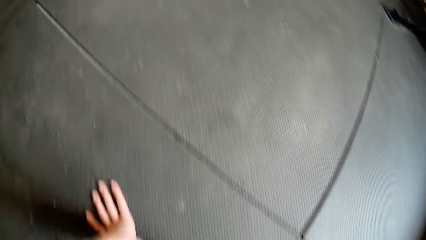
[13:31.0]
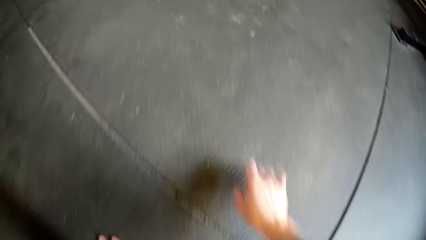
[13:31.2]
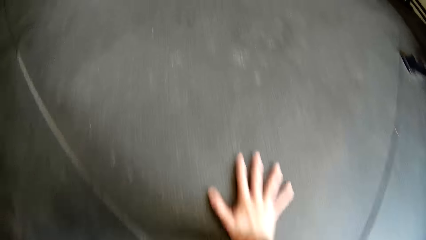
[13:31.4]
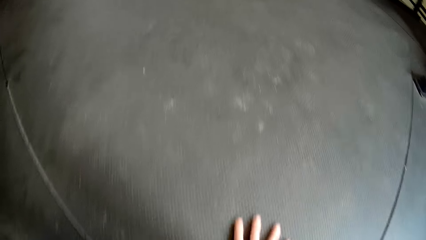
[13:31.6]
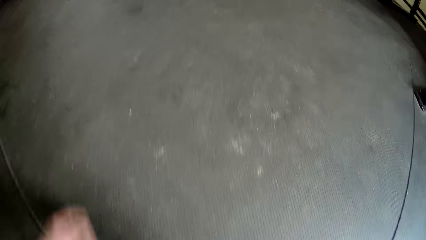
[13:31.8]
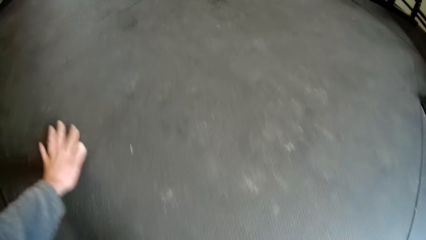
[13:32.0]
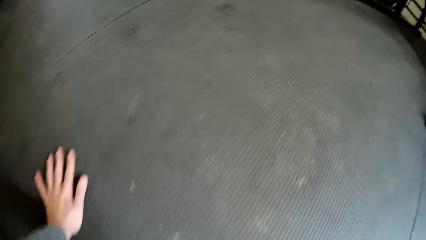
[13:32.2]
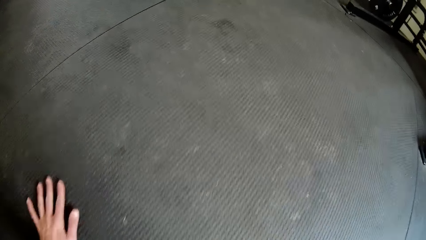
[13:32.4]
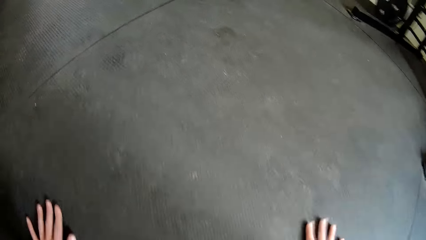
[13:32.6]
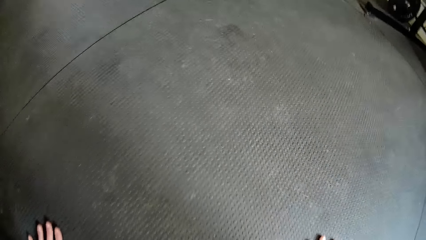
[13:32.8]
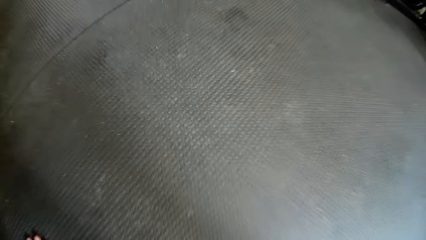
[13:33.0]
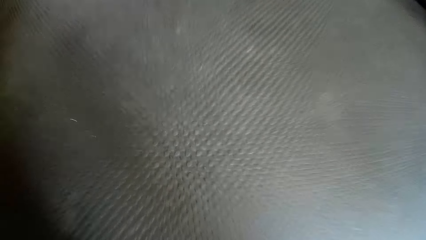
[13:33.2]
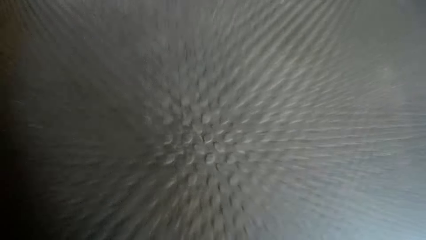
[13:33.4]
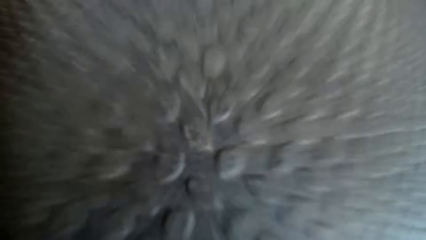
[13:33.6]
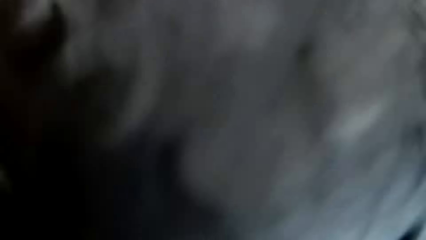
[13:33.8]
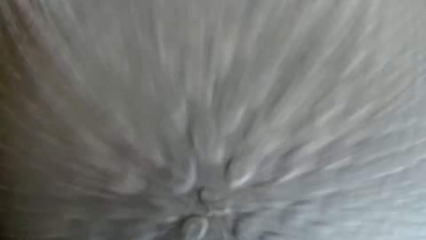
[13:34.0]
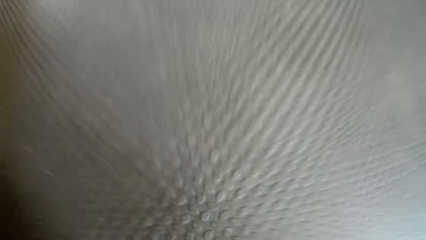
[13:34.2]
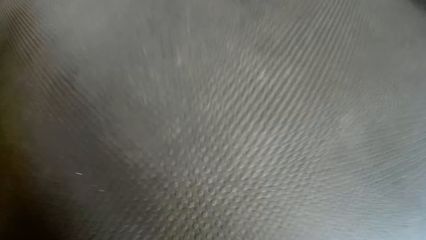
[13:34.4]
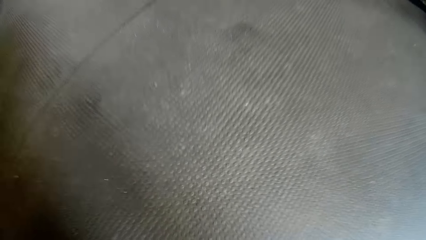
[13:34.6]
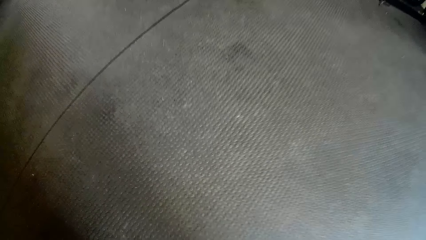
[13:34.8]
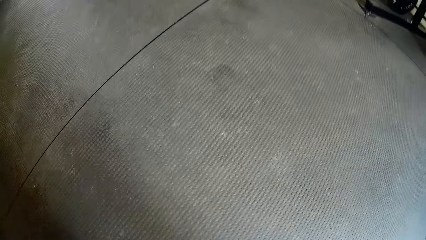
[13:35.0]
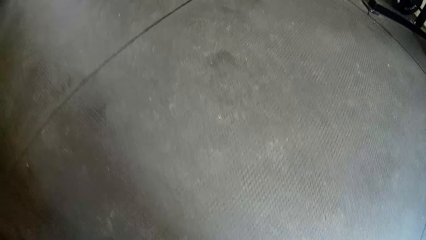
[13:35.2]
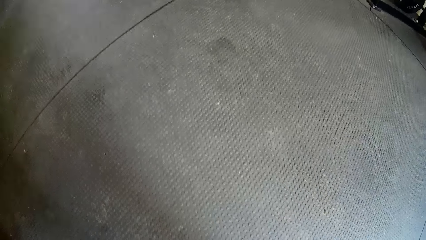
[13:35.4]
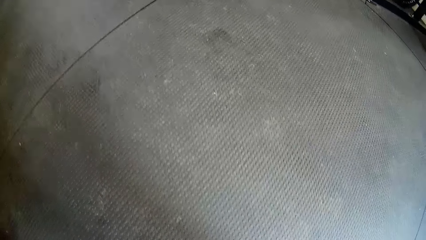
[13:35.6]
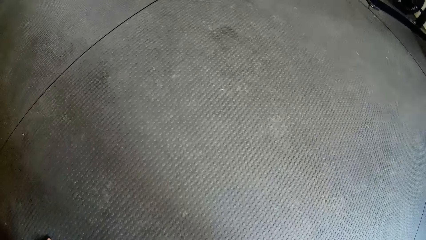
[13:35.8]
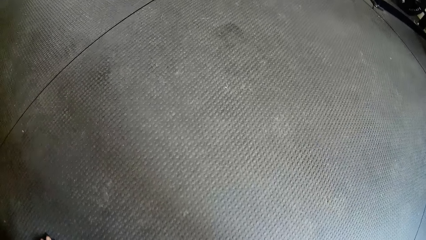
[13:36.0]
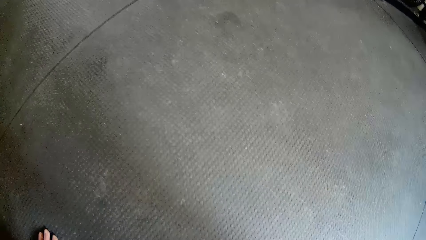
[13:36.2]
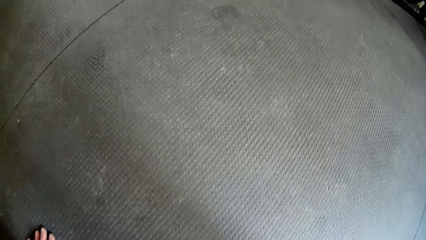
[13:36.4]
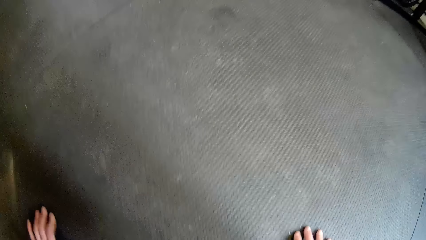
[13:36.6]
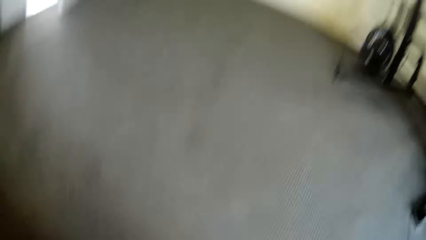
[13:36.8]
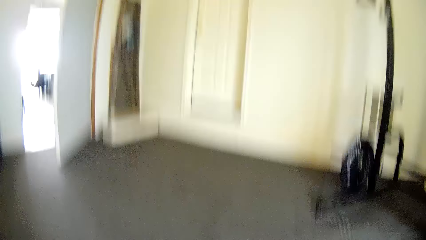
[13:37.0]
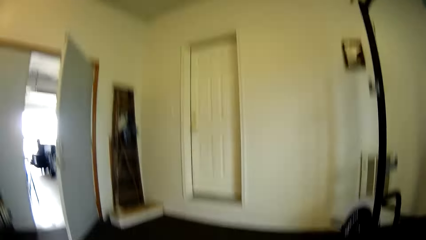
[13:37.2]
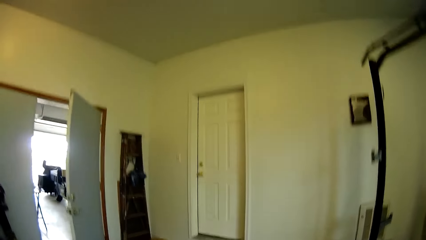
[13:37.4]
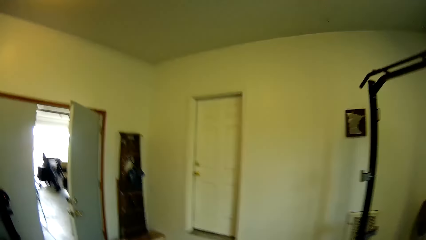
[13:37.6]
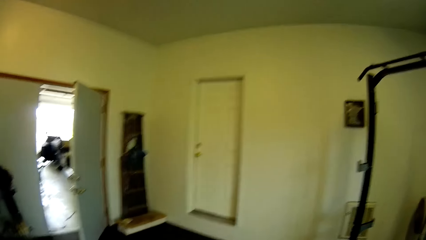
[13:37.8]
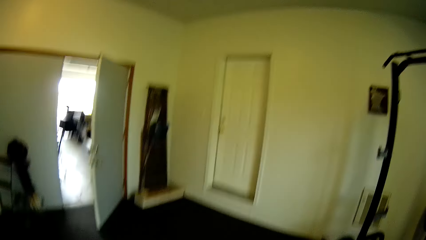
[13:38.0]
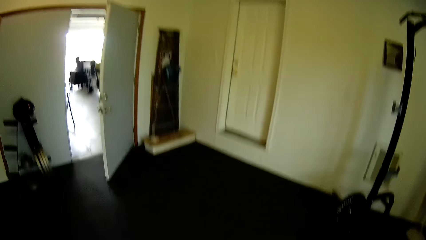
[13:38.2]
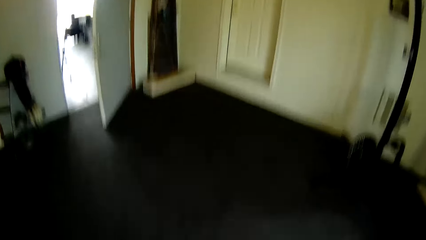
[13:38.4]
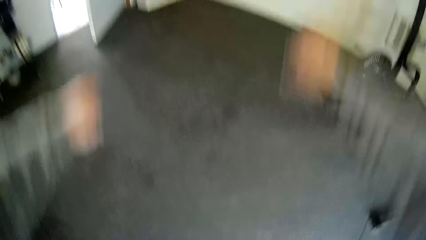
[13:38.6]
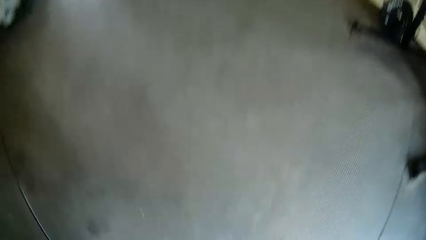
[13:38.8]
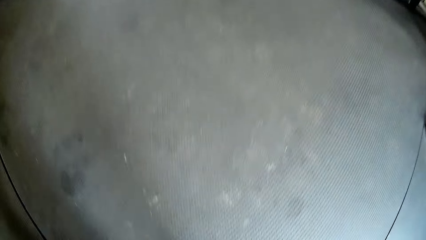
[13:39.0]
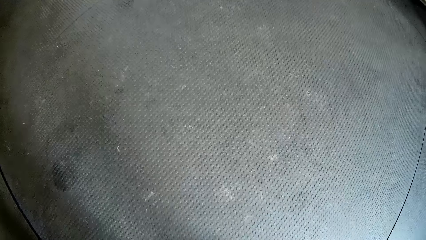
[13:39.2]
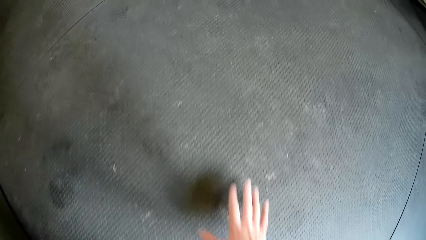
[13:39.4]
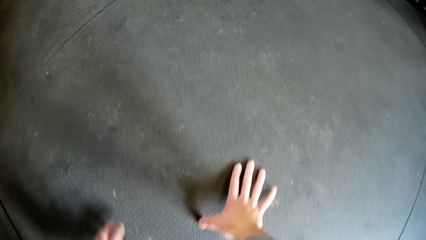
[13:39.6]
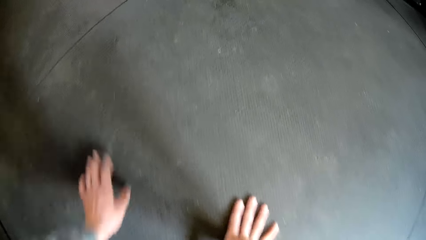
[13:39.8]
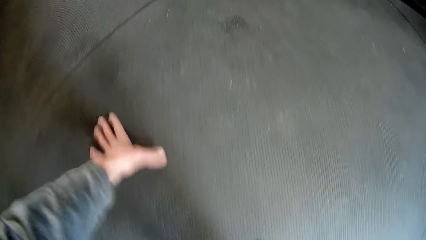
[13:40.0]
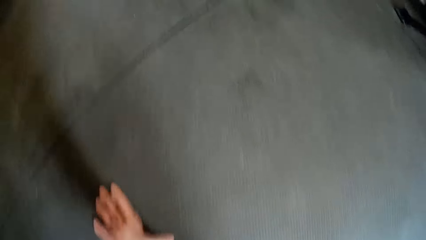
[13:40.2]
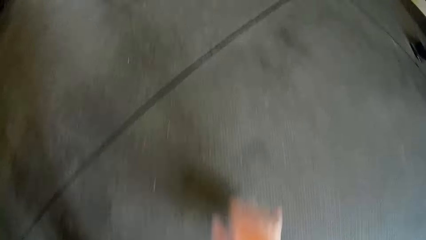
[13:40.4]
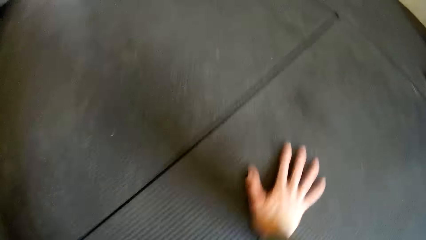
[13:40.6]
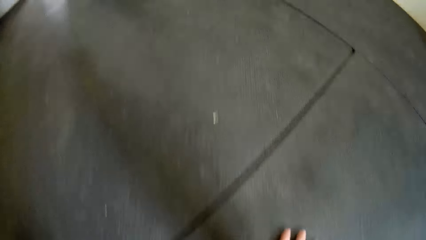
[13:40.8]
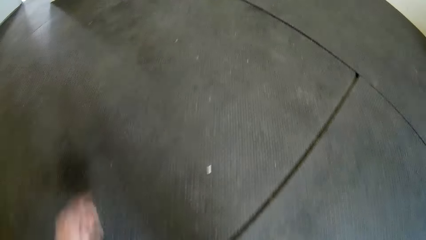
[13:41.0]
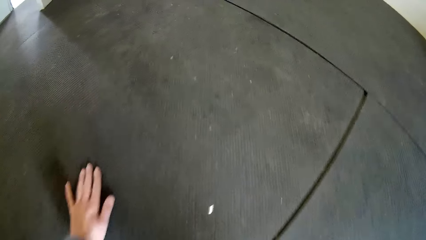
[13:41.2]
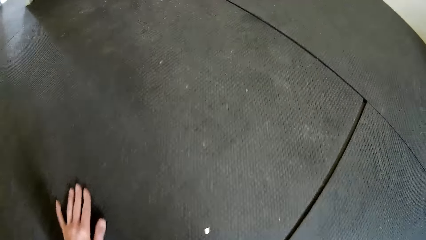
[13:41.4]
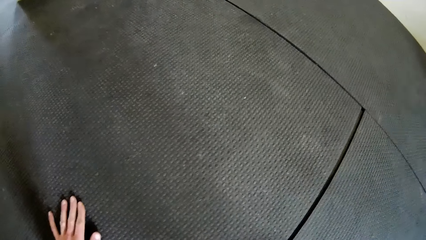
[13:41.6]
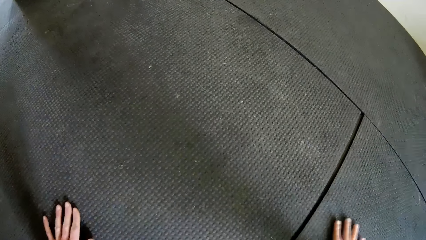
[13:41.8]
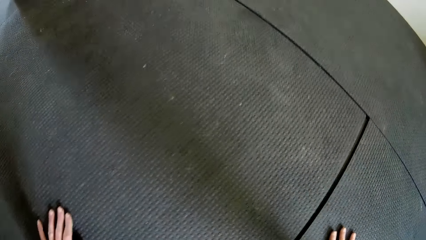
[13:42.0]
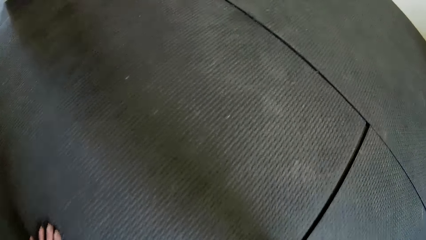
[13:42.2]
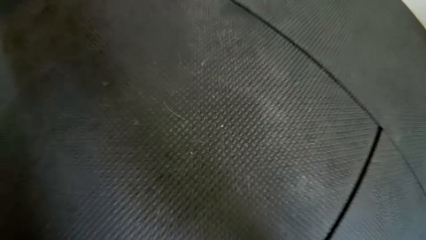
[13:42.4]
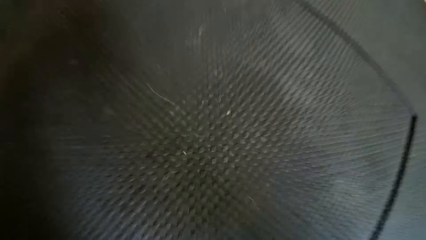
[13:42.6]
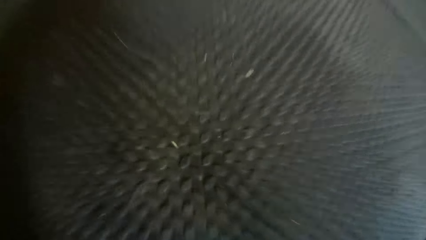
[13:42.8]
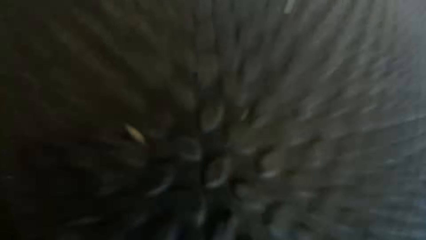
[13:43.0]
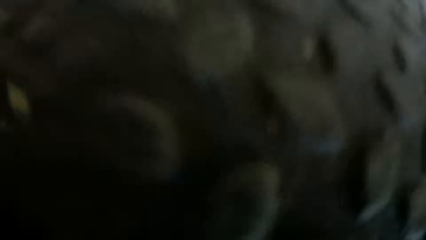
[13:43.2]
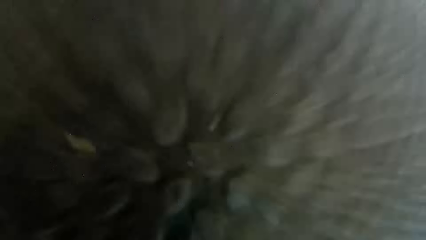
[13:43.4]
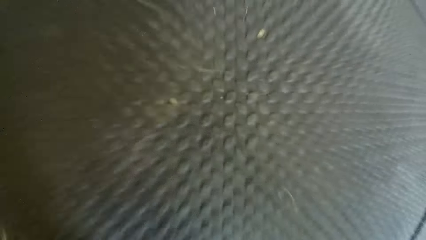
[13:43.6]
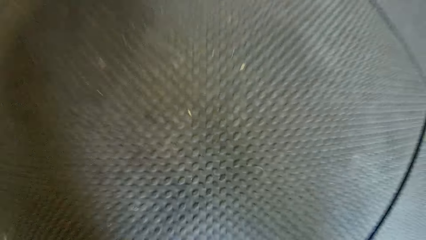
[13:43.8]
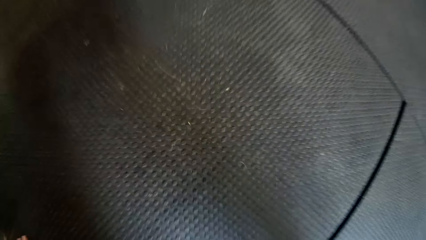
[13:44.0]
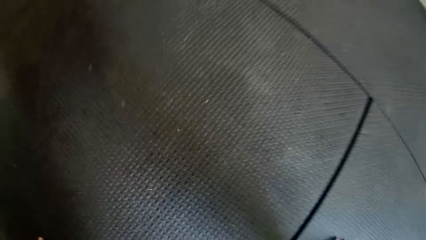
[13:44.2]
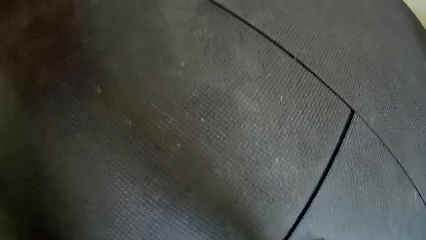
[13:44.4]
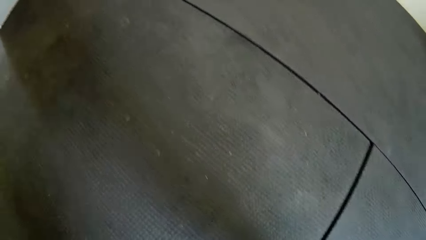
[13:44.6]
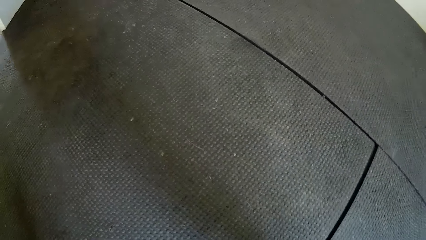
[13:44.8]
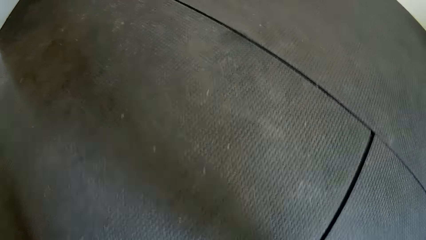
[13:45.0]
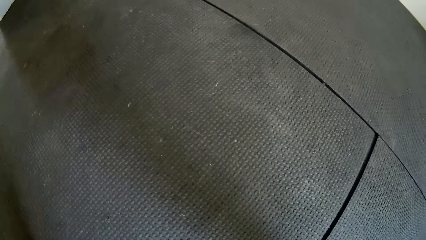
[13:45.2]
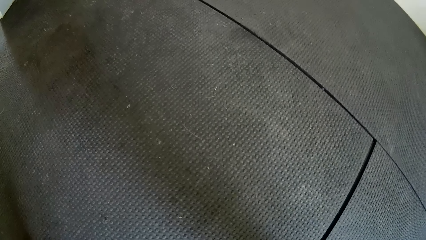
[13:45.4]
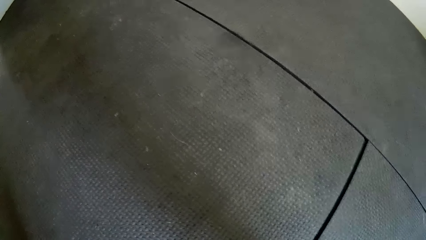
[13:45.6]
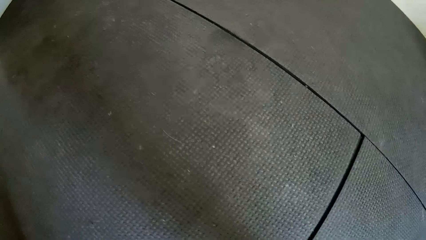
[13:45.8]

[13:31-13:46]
The camera wearer places both hands on the floor. She crawls on the floor. She stretches her body. She places both hands on the floor. She crawls on the floor.
